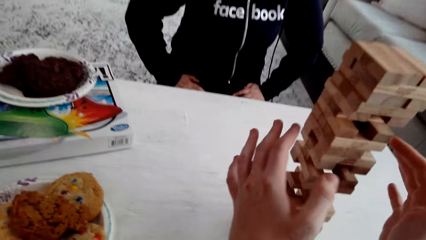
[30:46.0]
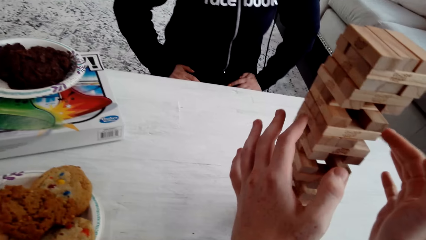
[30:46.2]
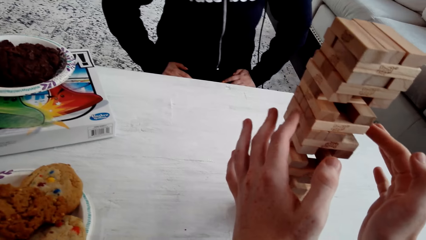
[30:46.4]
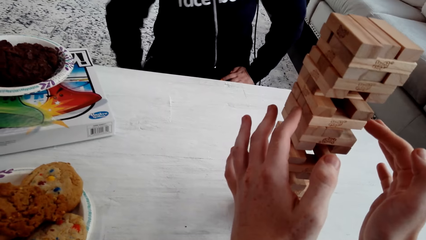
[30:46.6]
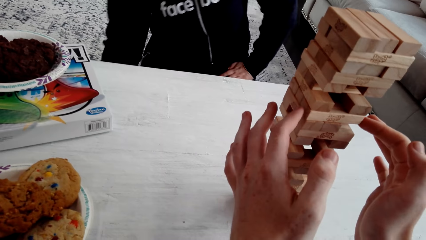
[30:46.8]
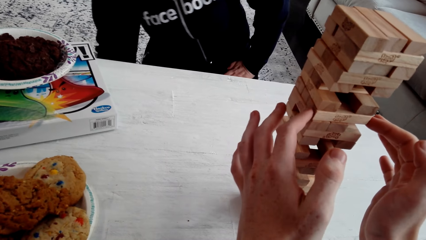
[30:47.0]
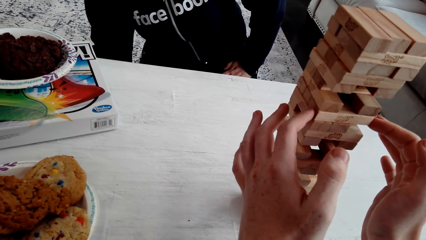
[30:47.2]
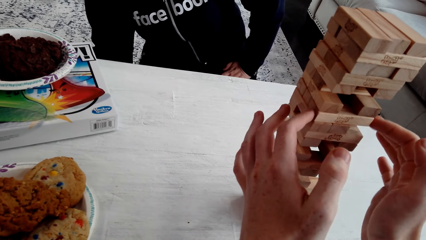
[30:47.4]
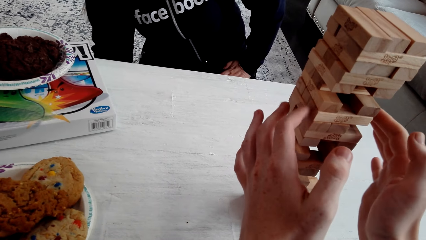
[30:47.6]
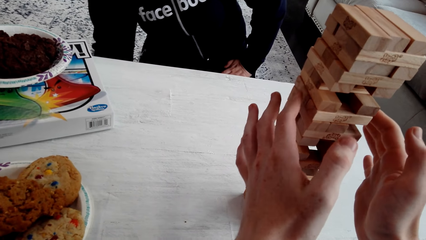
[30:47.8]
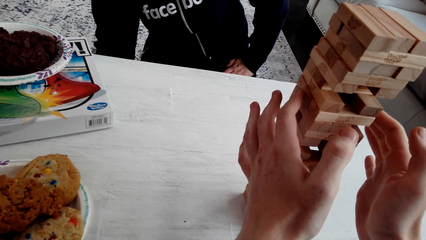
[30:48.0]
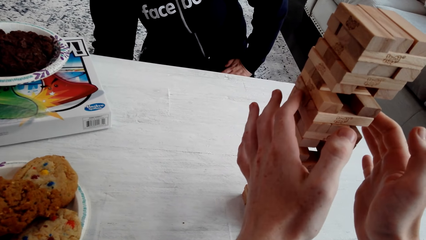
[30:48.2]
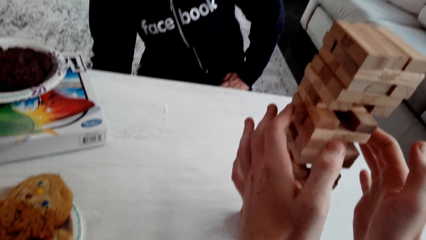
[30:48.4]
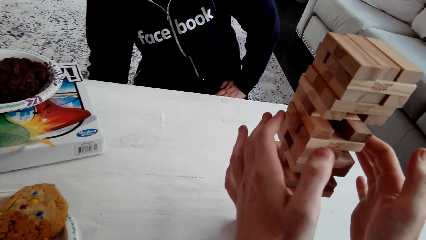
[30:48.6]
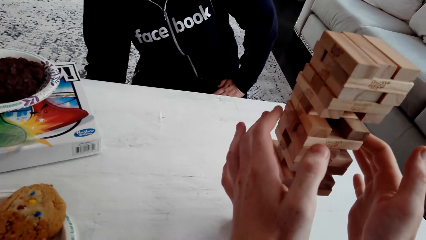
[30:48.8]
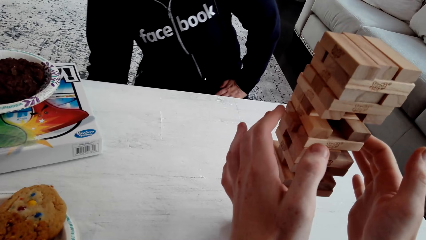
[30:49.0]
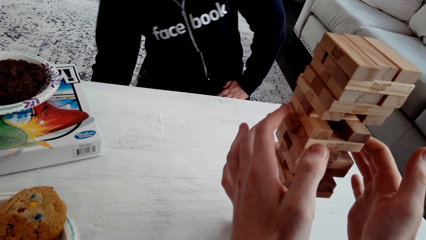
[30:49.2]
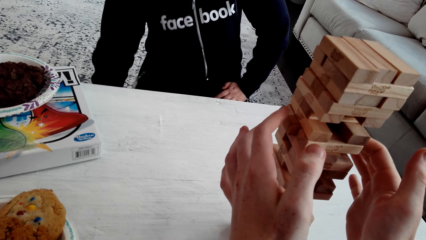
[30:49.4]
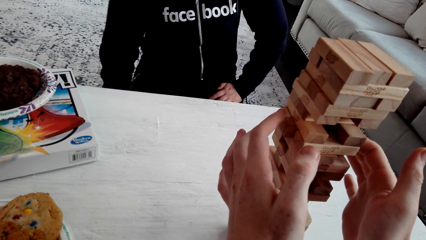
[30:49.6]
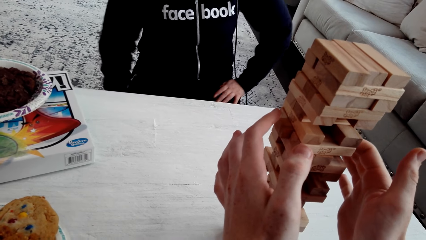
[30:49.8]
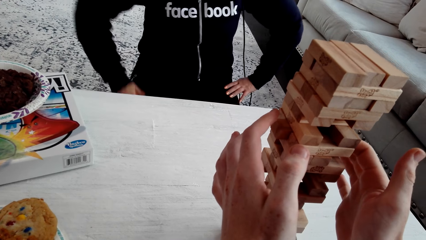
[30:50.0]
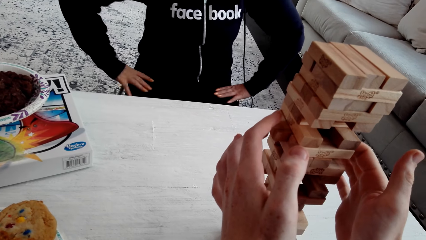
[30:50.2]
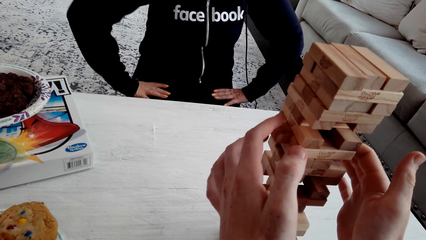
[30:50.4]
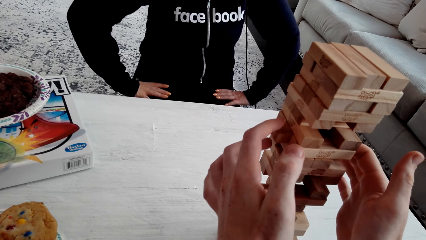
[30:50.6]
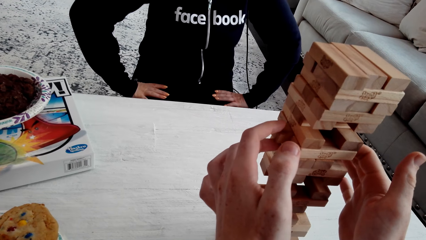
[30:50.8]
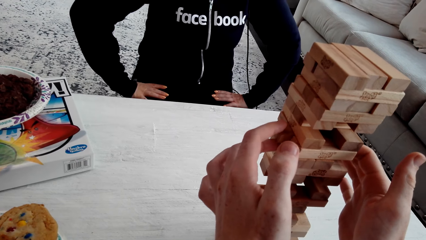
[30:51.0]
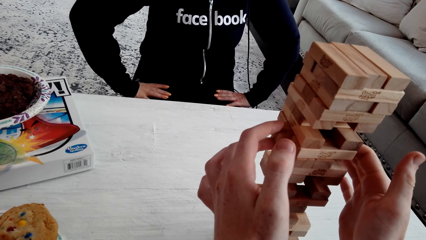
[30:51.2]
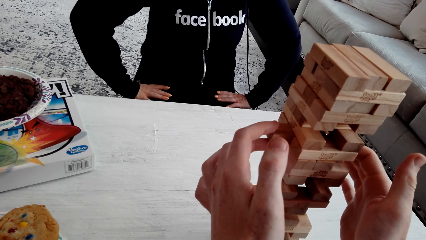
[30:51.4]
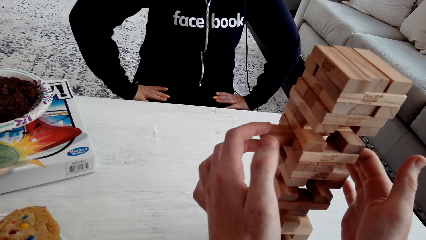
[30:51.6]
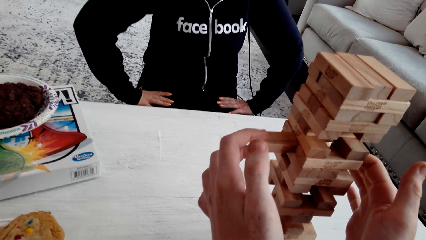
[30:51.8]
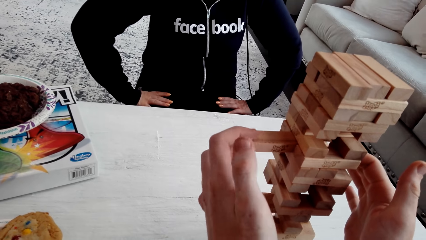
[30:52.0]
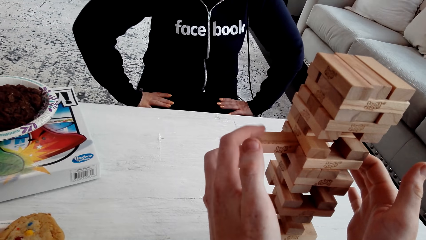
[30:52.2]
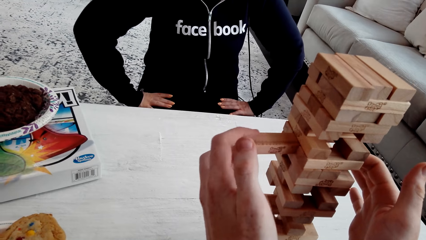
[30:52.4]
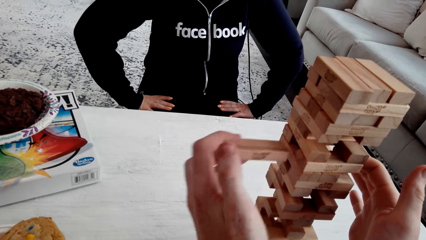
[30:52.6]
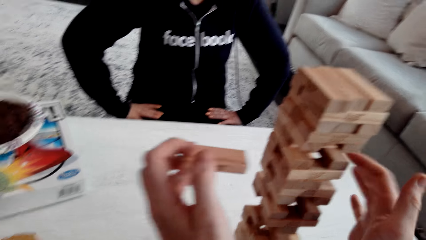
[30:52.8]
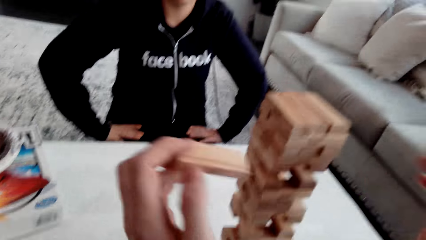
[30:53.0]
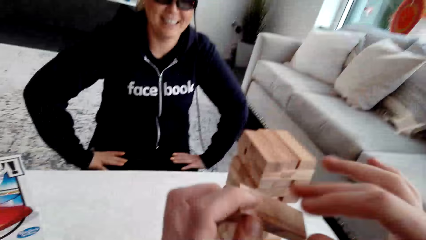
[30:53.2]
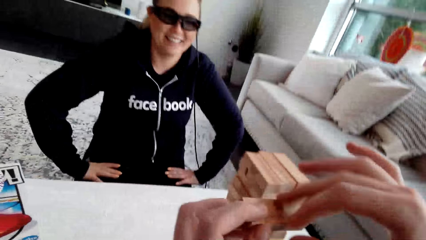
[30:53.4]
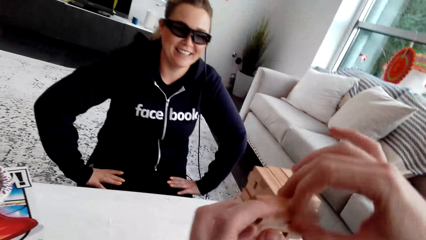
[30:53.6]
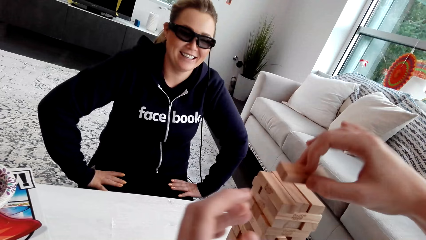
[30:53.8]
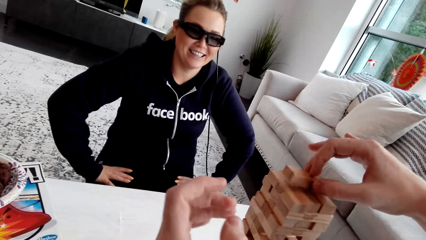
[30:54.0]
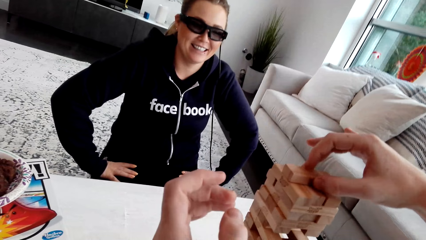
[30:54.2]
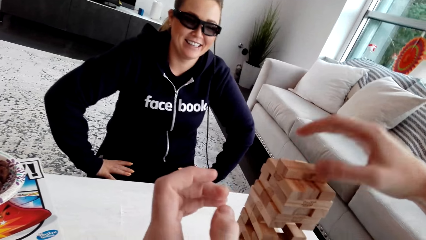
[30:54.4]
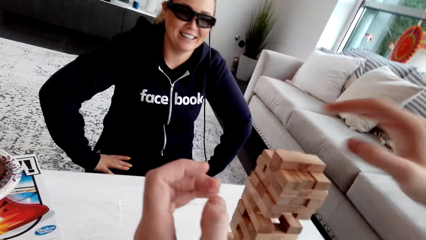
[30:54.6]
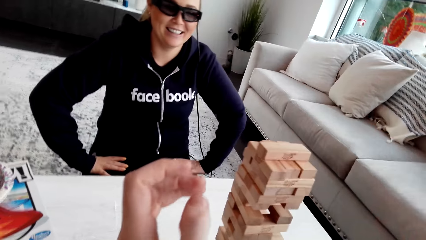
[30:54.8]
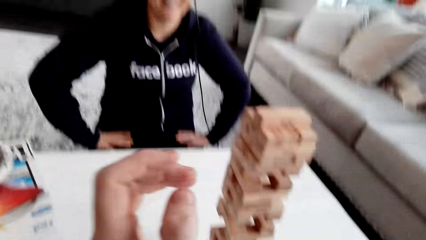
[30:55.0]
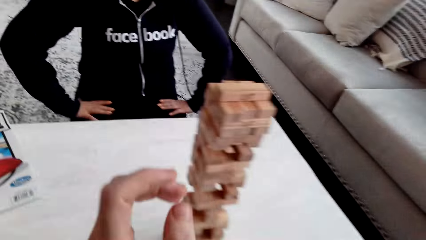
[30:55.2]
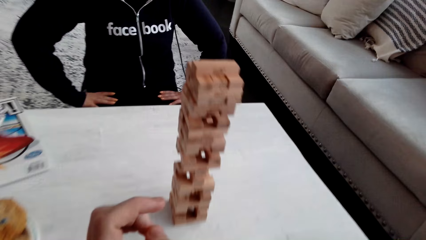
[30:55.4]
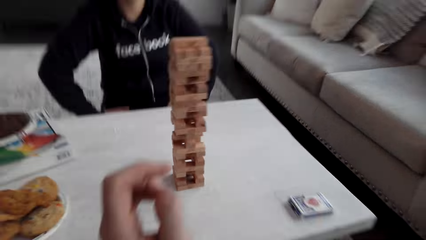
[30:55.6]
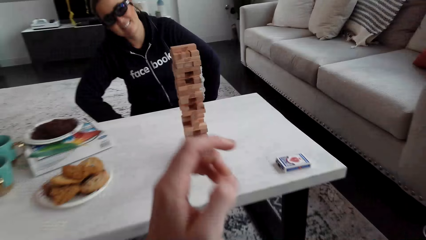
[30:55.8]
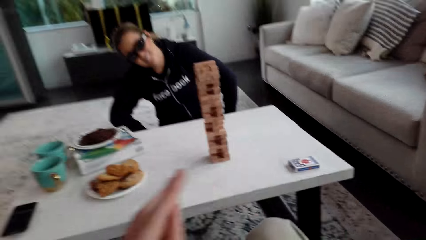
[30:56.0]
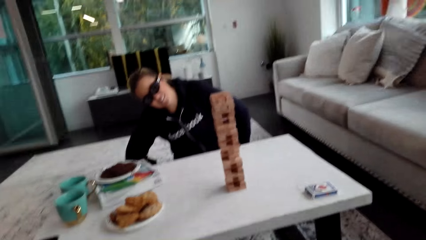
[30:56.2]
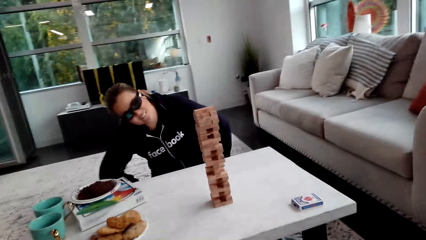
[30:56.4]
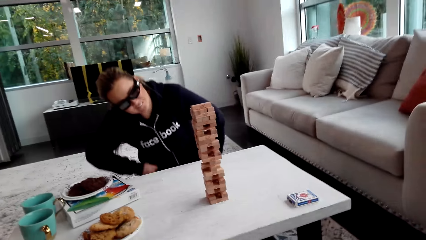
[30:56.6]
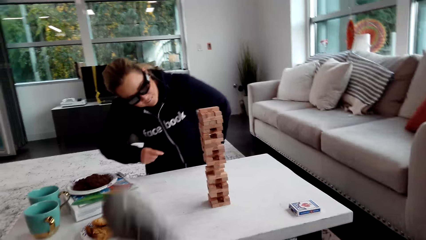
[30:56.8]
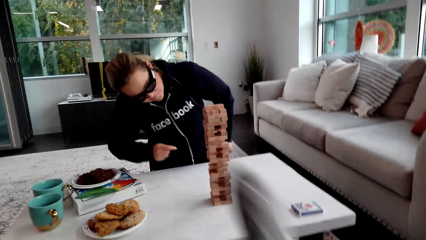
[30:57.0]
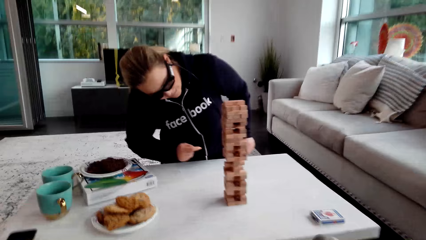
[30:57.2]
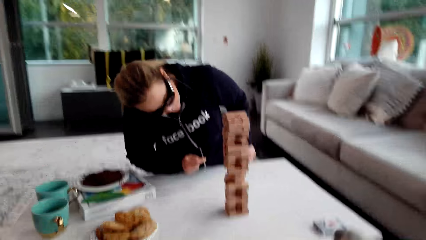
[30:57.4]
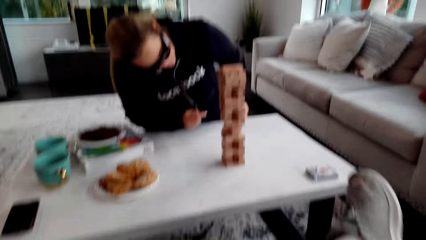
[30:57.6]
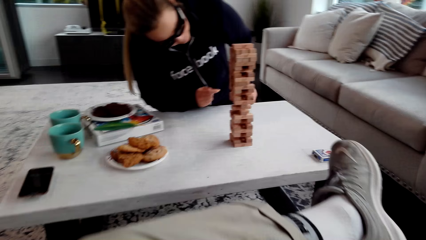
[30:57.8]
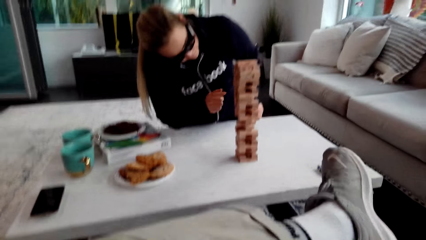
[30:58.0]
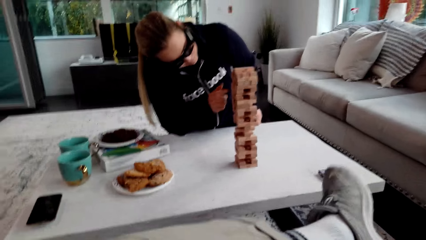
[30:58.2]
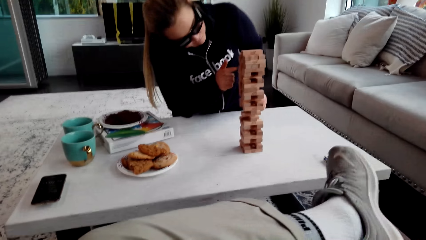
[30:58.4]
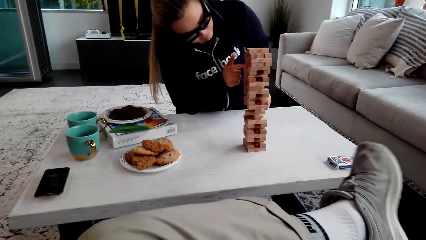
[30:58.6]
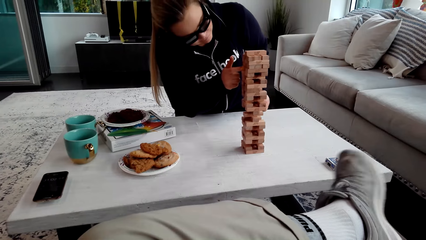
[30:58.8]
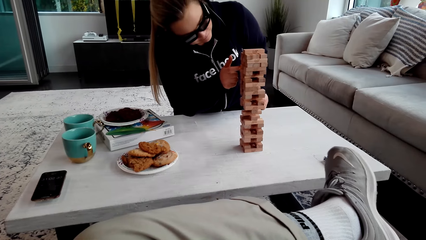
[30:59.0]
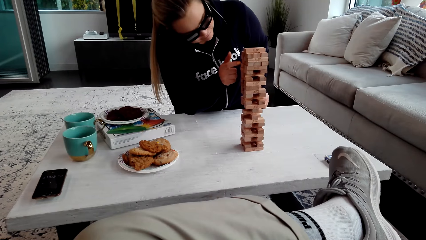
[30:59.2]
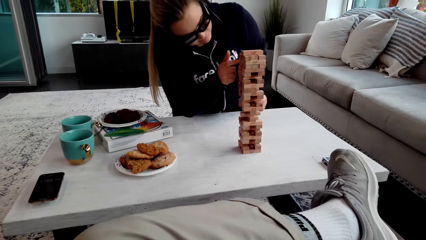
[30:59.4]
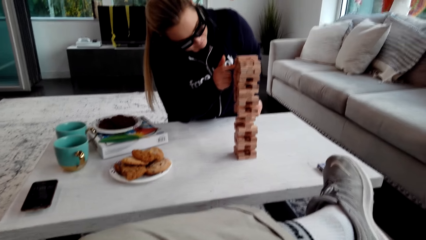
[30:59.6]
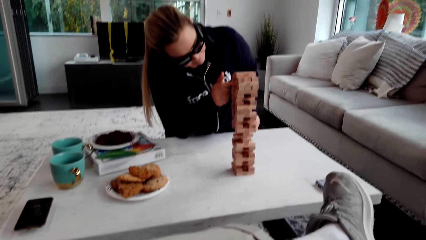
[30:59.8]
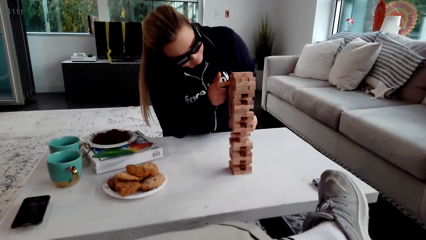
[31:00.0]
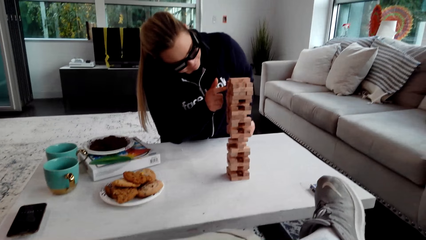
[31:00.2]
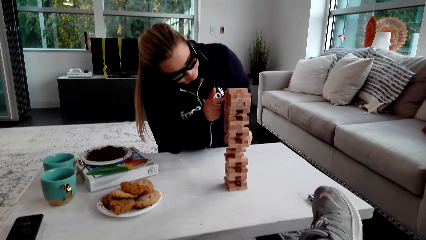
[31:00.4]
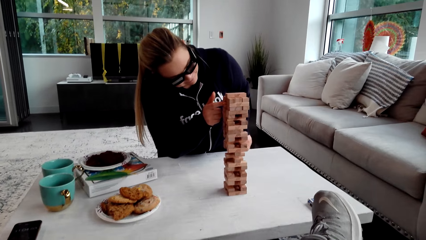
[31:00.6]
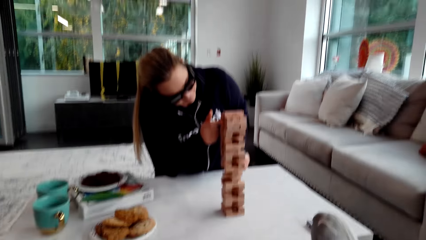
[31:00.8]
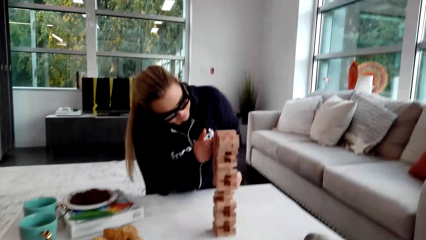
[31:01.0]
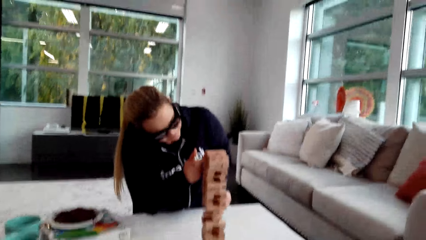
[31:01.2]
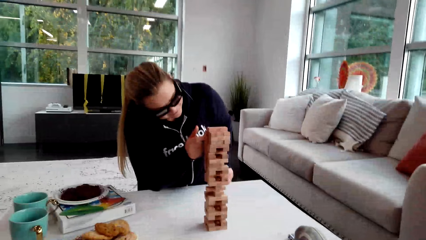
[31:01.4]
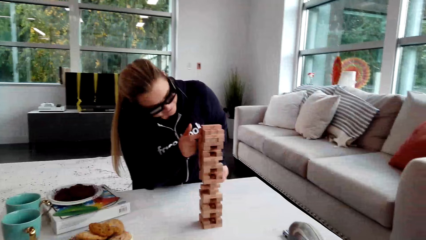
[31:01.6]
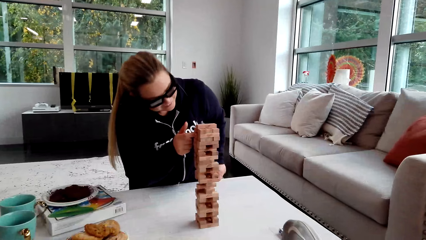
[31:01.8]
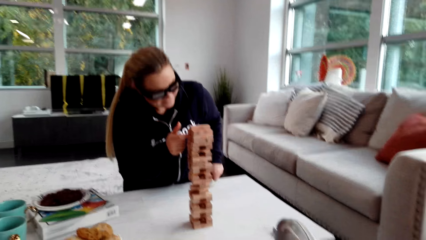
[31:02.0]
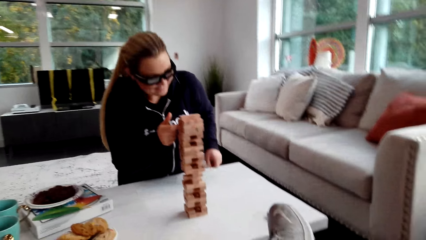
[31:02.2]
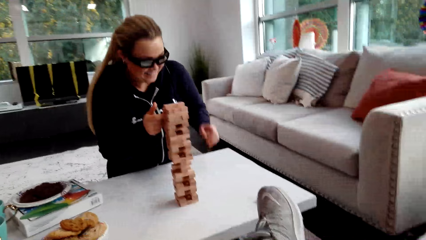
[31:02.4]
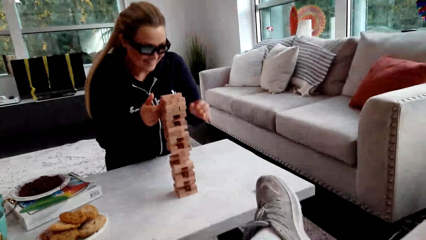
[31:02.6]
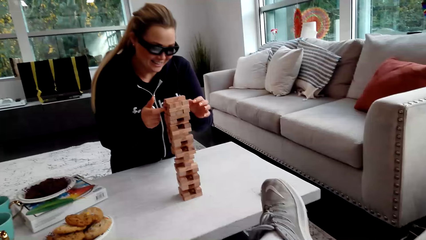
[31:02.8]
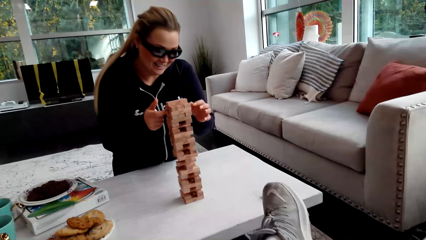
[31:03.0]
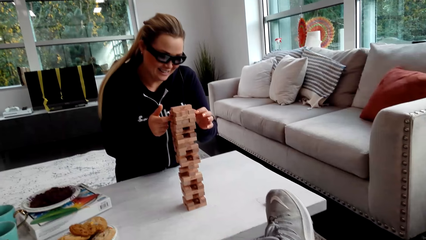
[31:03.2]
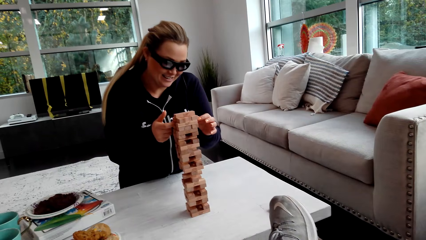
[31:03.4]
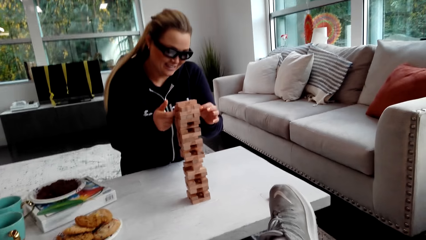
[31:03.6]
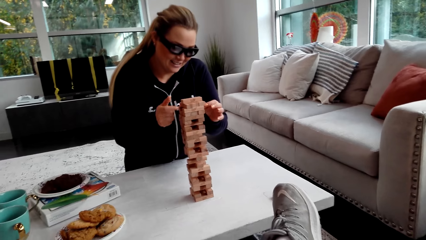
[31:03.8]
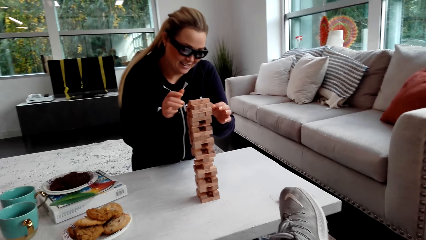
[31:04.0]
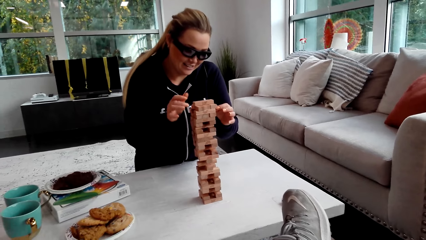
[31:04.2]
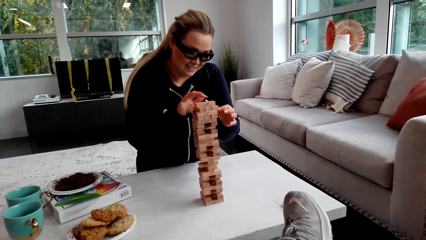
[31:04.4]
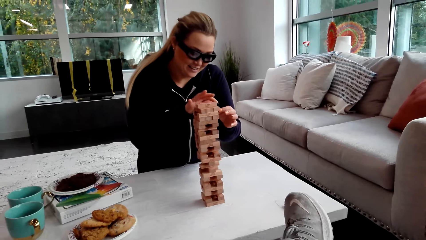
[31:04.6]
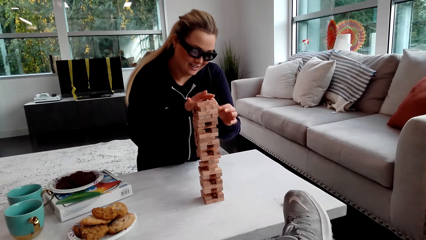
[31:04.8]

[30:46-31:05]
The camera wearer plays. He removes a piece of the jenga block. He touches the wooden jenga piece with both his hands. He talks to a woman. He talks to the woman again. The woman talks to the camera wearer. The camera wearer talks to the woman. The woman talks to the camera wearer. The camera wearer pushes the wooden jenga piece with his right hand finger. He removes the wooden jenga piece with his left hand. He holds the wooden jenga piece with both his hands. He puts the wooden jenga piece on the top of the jenga with his right hand. He talks to the woman. The woman looks at the jenga. She removes a piece of the jenga block. She touches the wooden jenga piece with her right hand finger and touches the wooden jenga piece with her left hand finger. The camera wearer talks to the woman. The woman pushes the wooden jenga piece with her left hand finger and removes the wooden jenga piece with her right hand.
